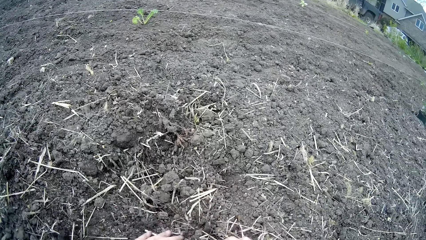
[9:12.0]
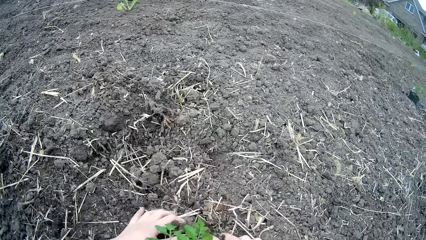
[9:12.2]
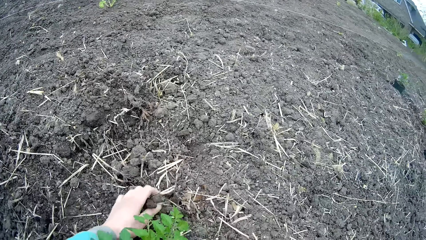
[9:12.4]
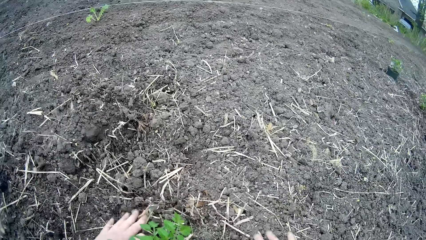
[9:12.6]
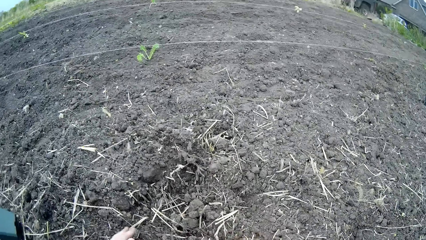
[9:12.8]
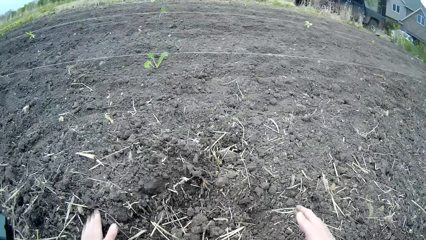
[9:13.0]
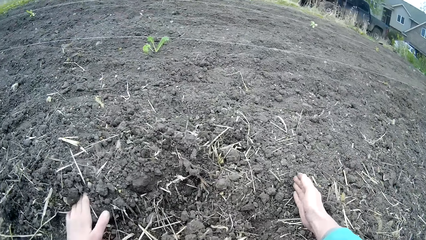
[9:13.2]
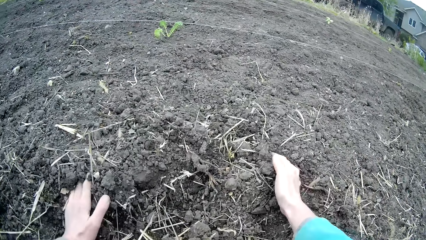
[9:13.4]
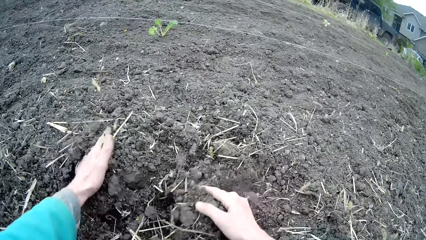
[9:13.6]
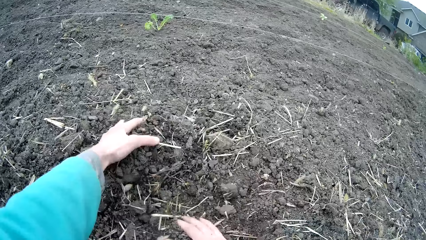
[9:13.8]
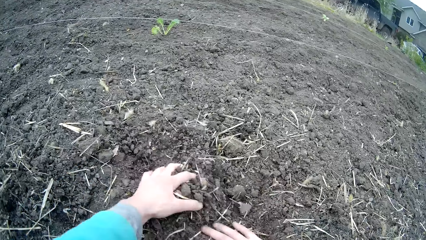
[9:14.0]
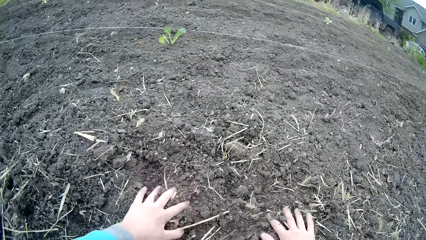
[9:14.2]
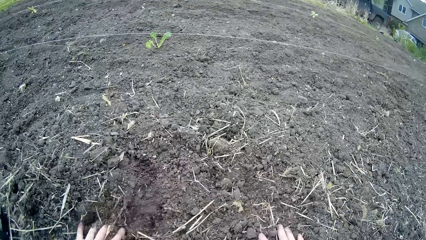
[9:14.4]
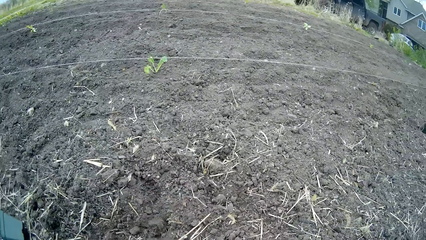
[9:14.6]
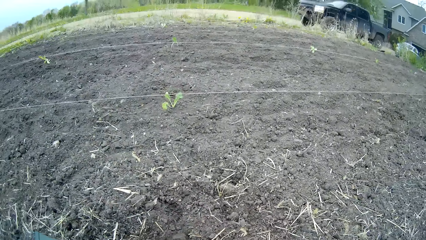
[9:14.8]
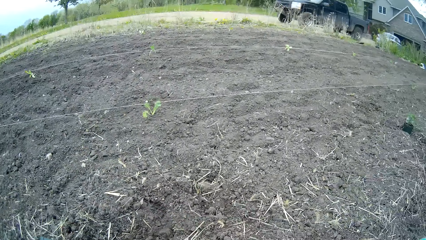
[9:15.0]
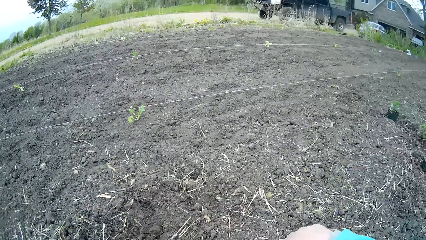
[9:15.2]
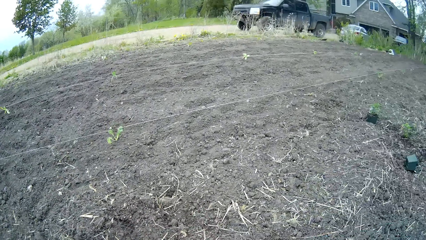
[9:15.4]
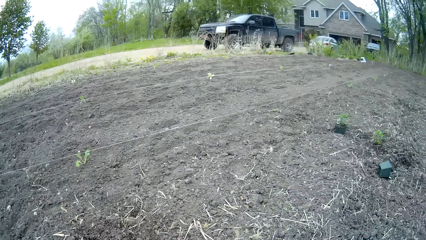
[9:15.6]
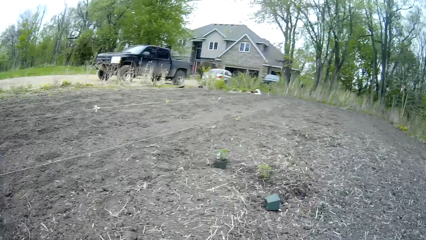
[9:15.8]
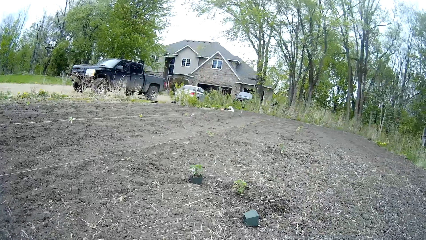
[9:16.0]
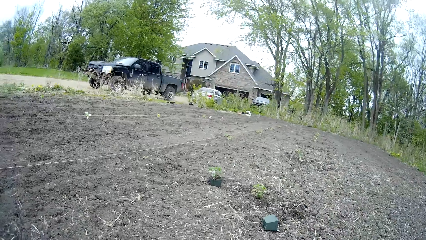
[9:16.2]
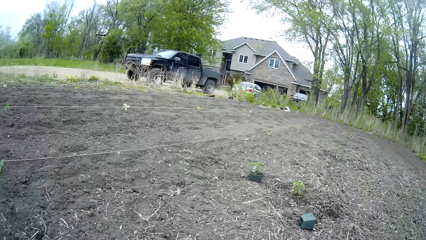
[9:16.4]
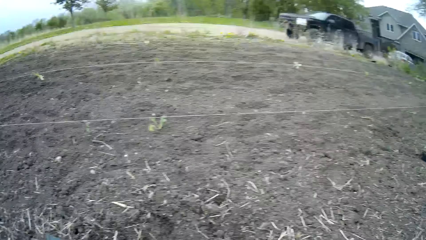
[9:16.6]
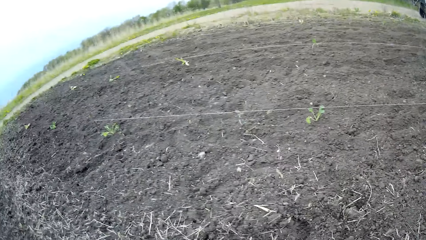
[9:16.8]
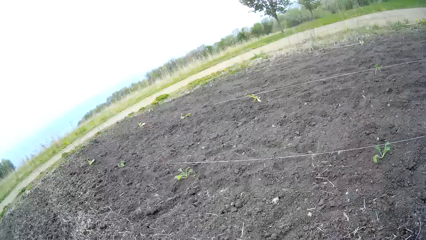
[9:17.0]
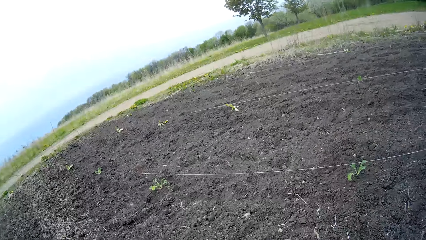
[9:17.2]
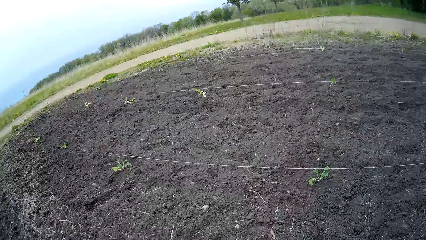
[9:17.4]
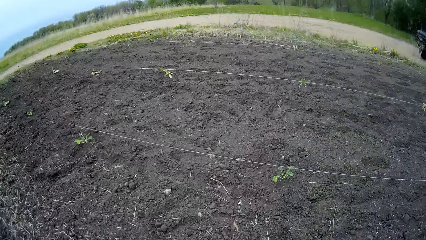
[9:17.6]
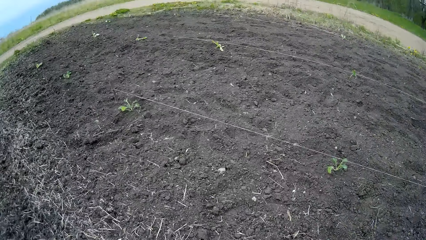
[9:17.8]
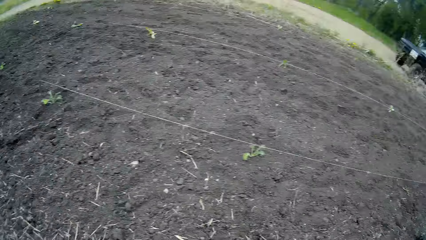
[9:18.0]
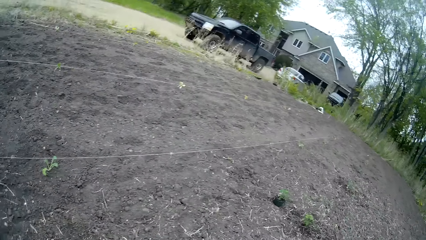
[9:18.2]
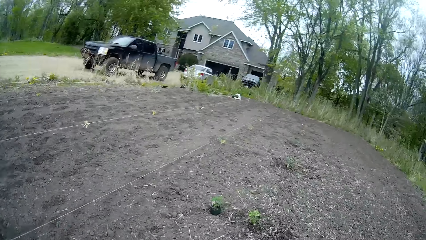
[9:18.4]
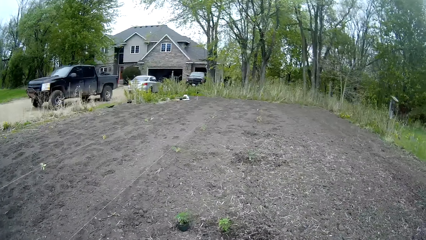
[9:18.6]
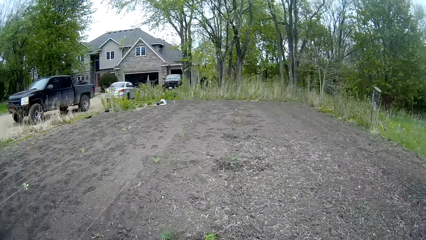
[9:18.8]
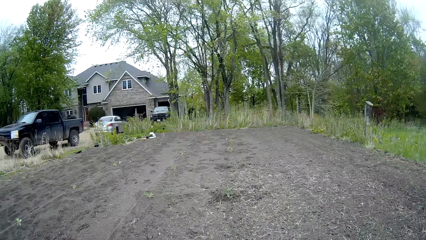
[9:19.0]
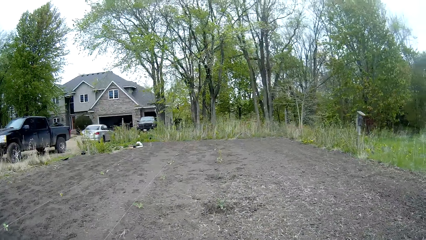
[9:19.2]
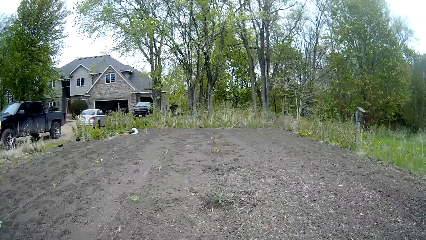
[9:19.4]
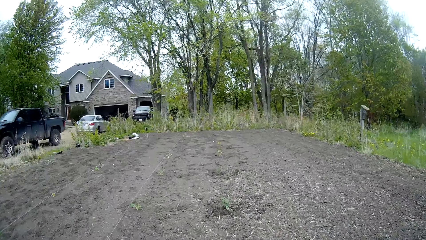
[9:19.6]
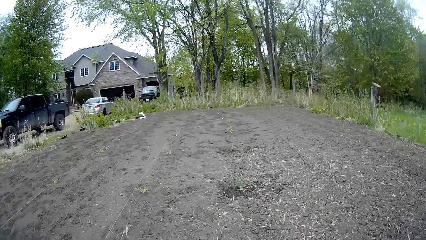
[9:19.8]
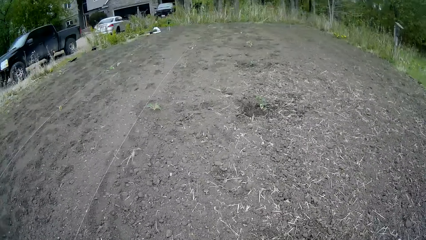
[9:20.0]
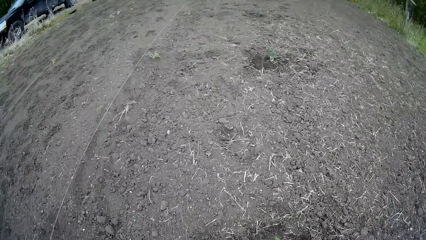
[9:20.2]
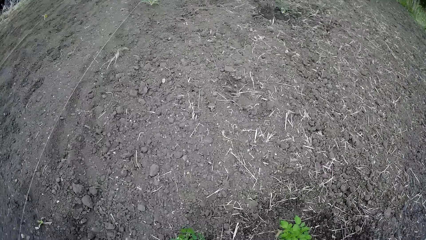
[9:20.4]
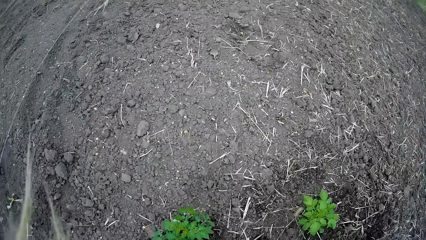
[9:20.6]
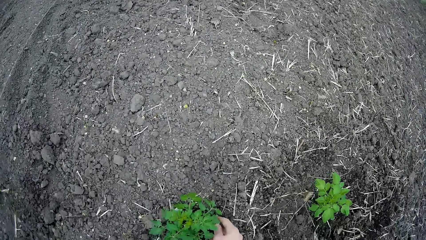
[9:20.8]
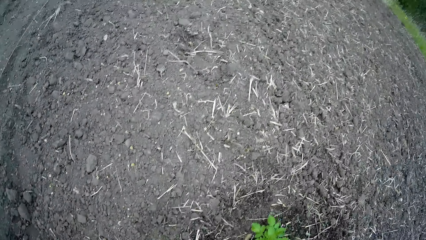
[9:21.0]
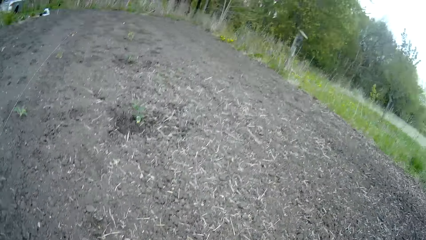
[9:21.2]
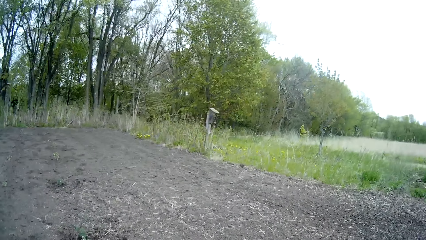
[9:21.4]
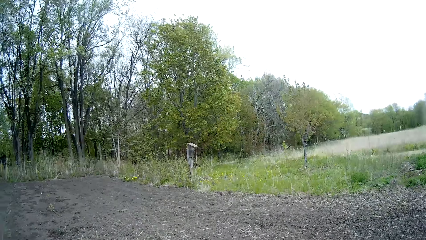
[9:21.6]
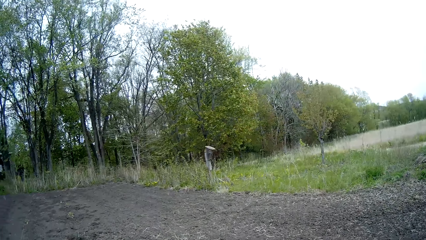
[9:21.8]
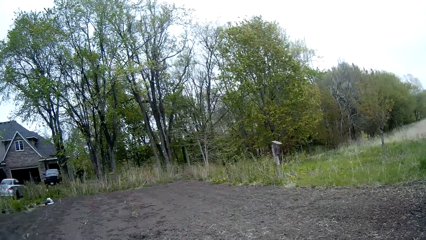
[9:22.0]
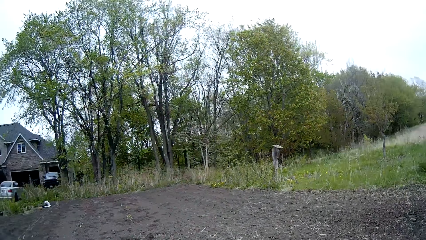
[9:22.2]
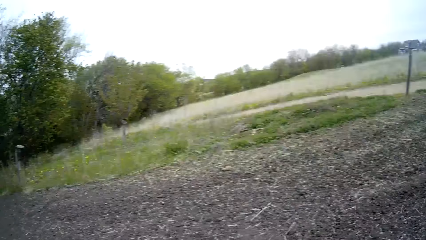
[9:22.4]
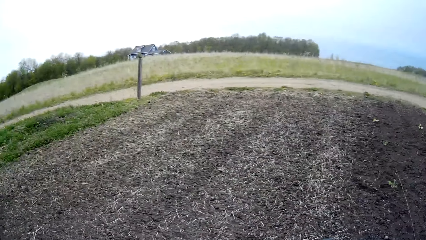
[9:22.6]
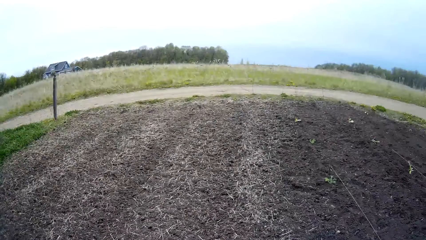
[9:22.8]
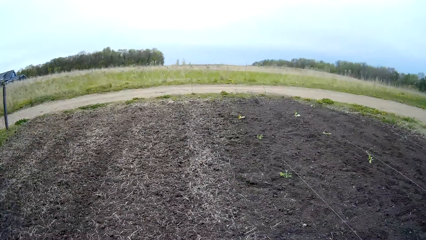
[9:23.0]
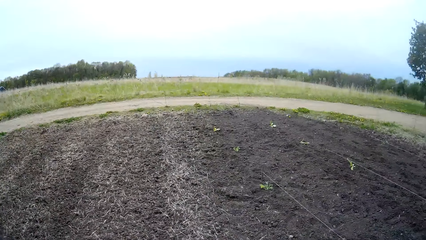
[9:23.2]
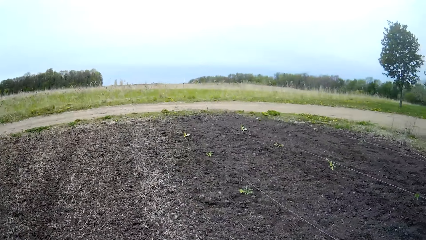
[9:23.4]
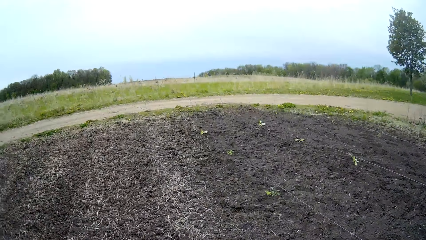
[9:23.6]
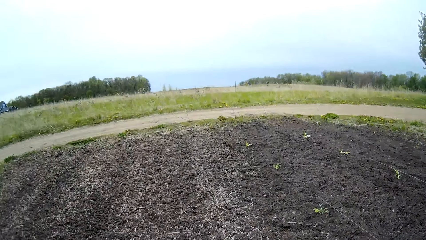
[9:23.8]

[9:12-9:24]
The camera wearer scoops soil. They look around. They look around again. They place the plant on the ground with both hands. They hold the plant.

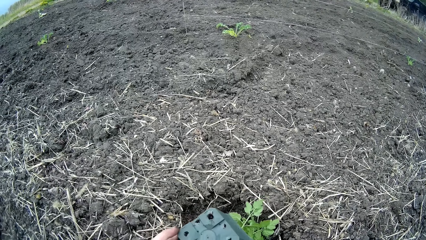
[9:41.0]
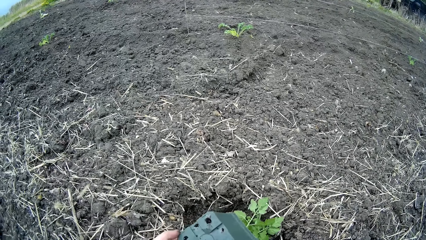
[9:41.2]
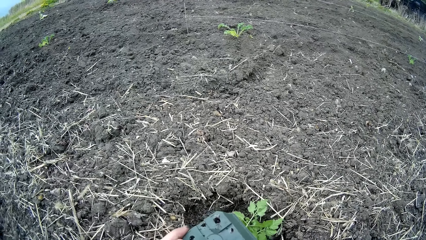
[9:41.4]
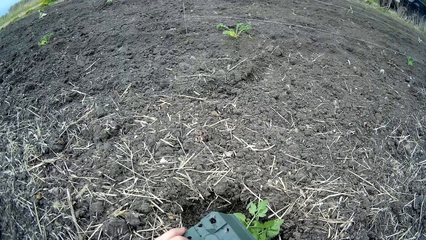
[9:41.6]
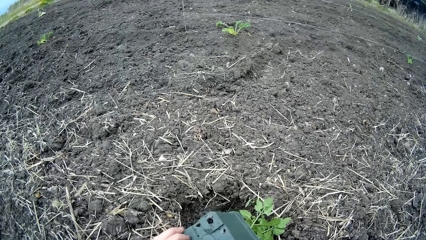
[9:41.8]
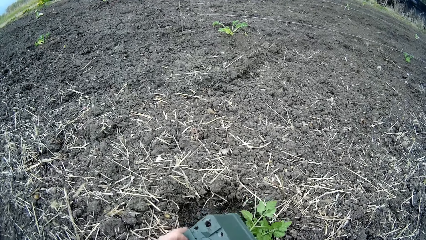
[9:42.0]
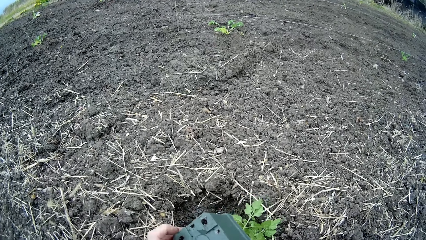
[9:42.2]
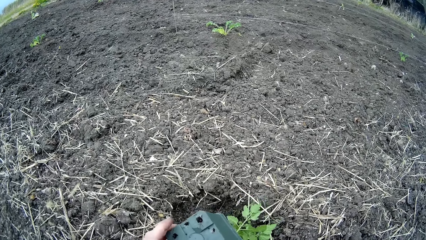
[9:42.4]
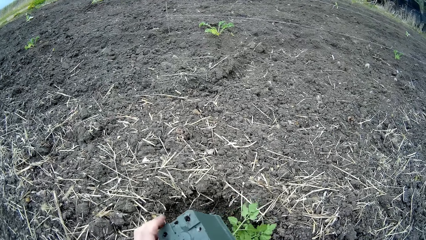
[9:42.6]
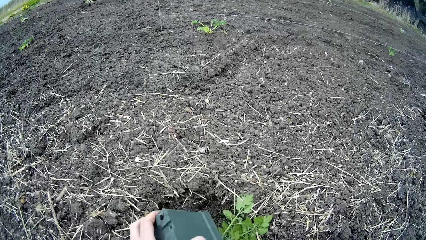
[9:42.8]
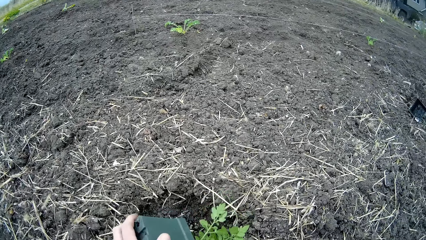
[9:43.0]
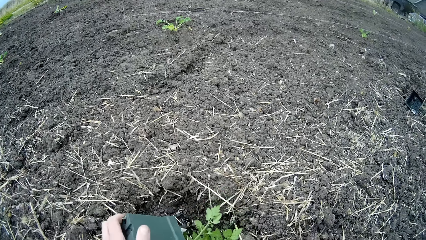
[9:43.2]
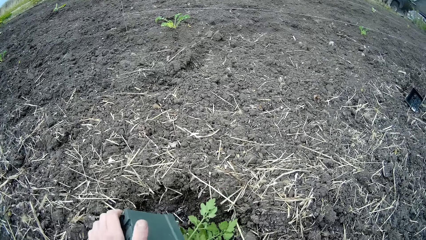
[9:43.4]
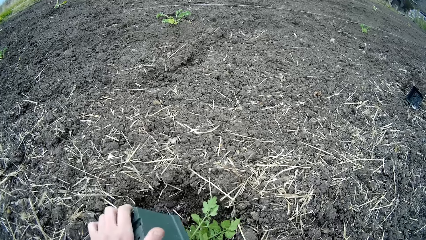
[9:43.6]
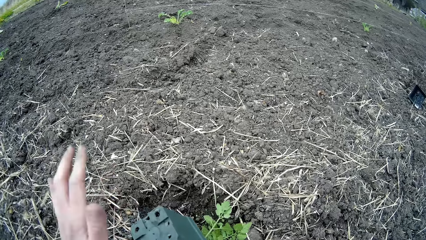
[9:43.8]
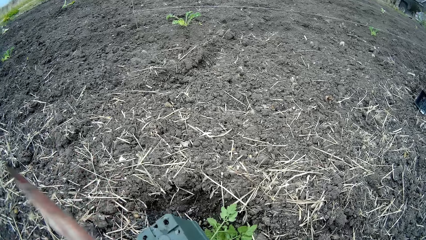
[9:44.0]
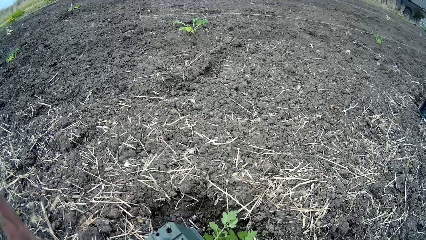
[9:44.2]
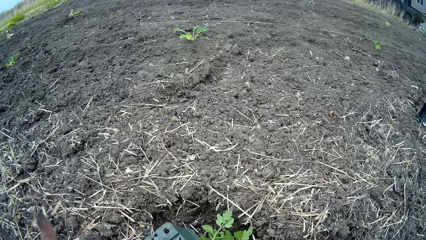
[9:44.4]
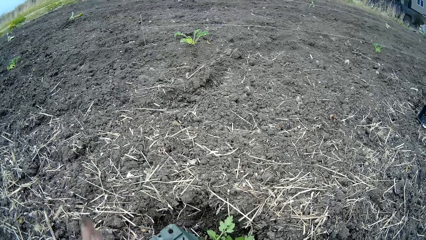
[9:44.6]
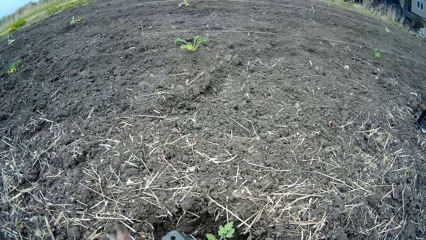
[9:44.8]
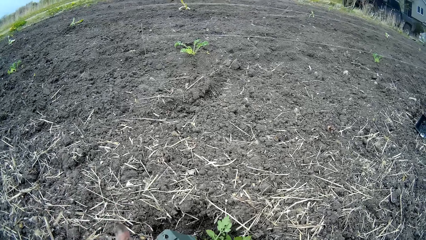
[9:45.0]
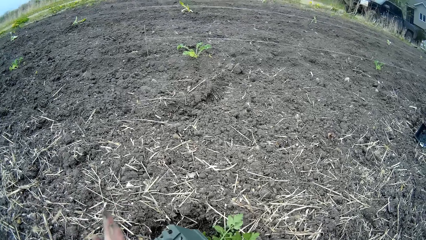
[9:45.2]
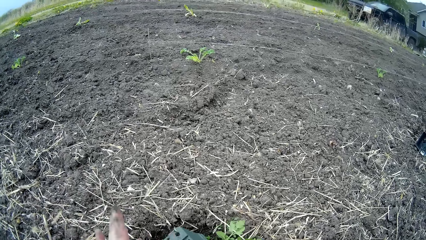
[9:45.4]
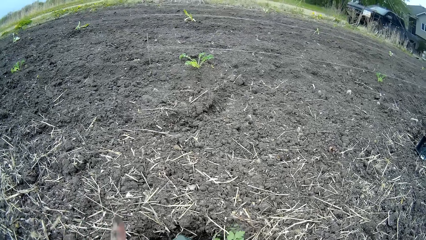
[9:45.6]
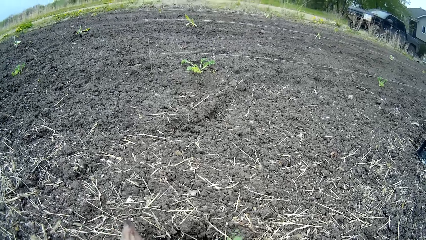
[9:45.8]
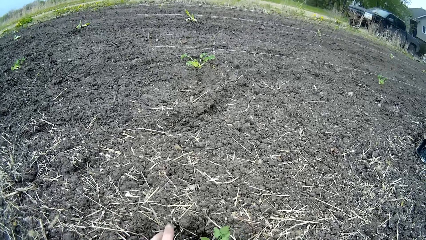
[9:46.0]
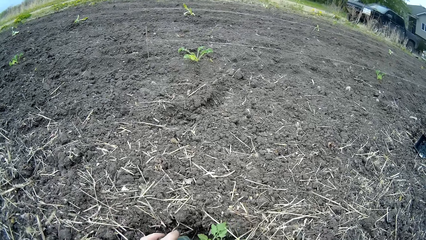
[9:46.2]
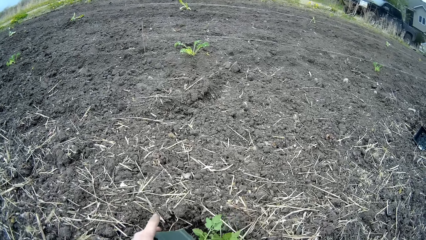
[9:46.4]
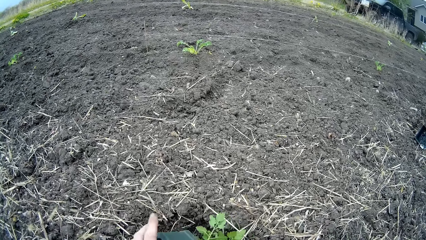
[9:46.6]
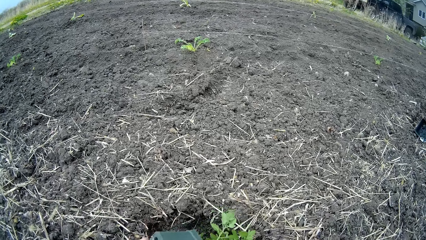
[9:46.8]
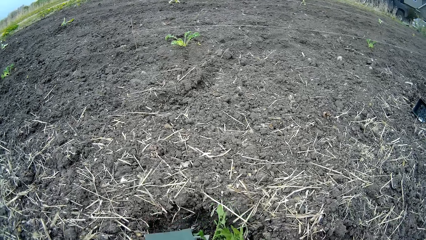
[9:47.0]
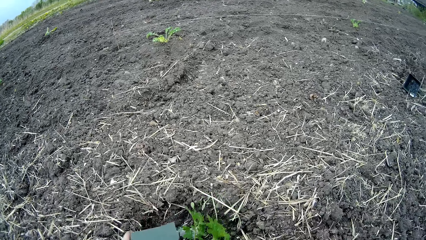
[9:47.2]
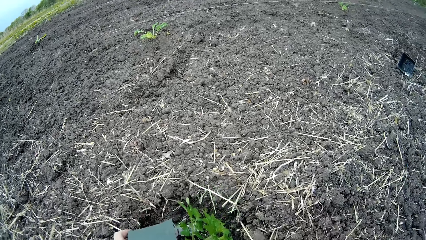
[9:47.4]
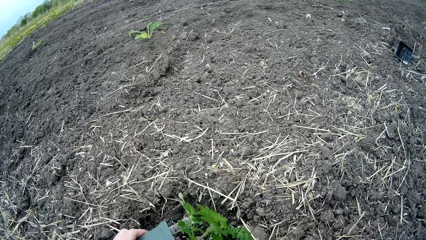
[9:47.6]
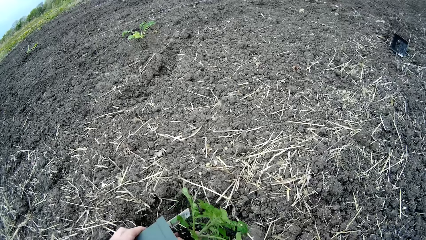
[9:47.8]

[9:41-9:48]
The camera wearer adjusts the plant container or vase with his left hand. He shakes the plant container in both sides. He hits the bottom of the plant container with his left hand.
